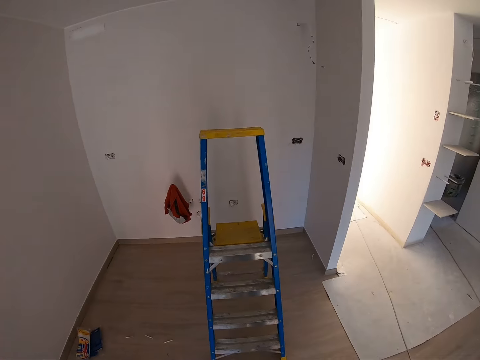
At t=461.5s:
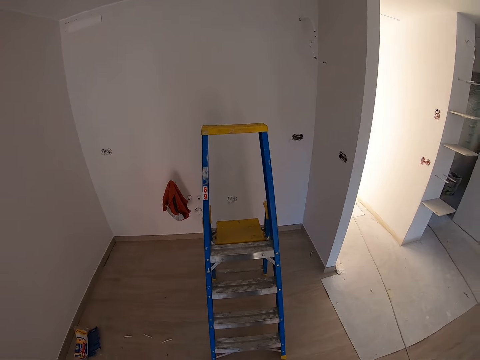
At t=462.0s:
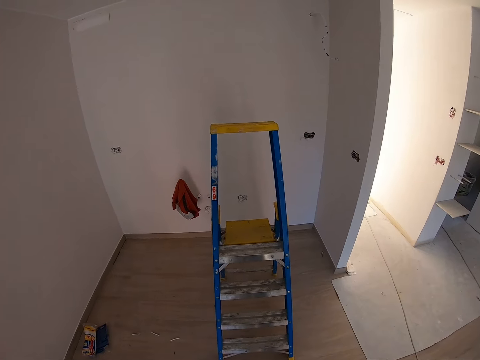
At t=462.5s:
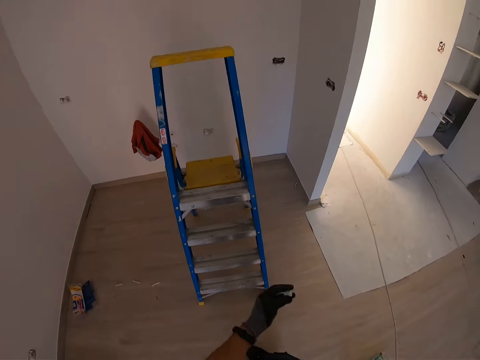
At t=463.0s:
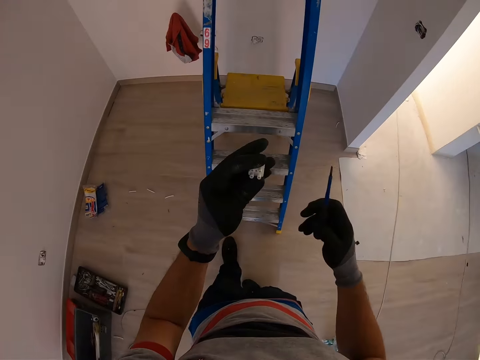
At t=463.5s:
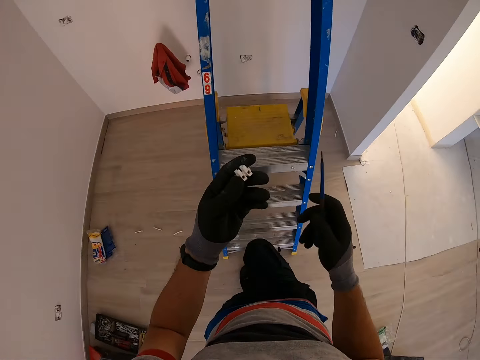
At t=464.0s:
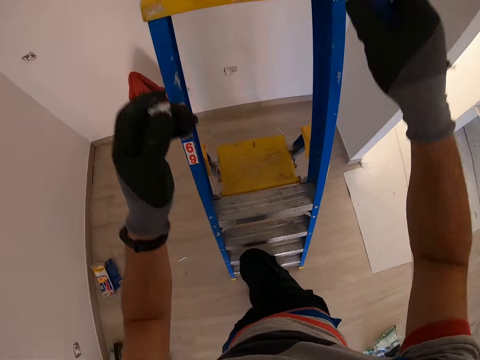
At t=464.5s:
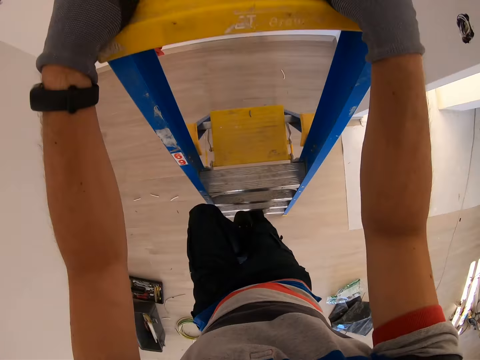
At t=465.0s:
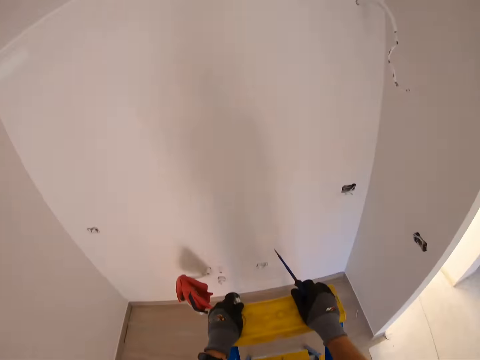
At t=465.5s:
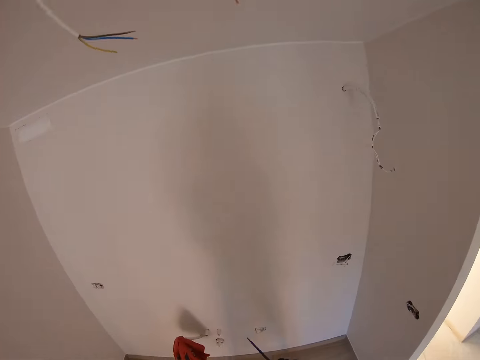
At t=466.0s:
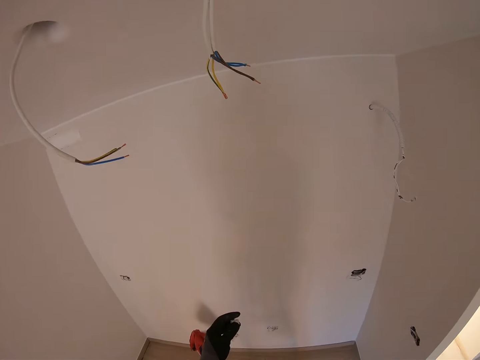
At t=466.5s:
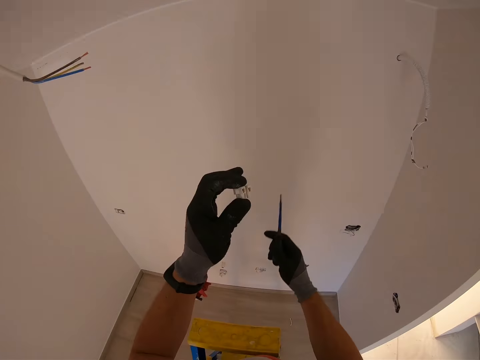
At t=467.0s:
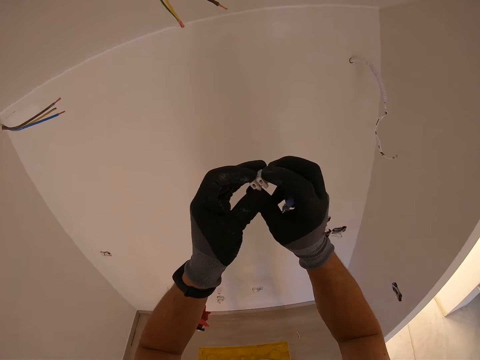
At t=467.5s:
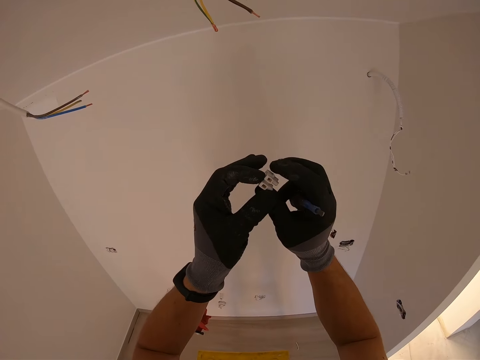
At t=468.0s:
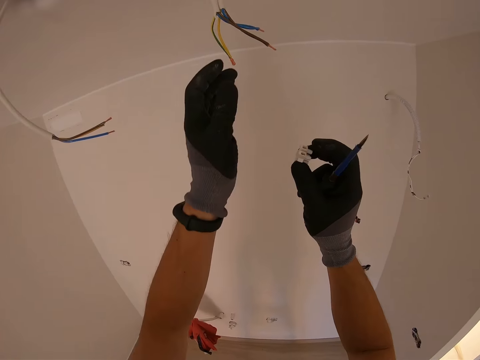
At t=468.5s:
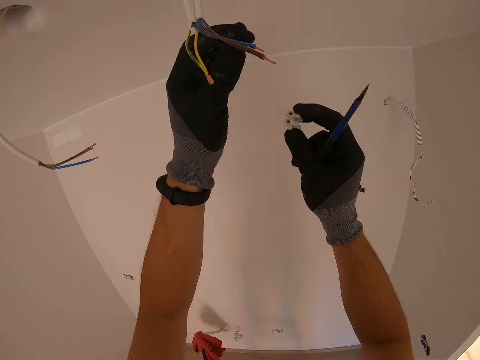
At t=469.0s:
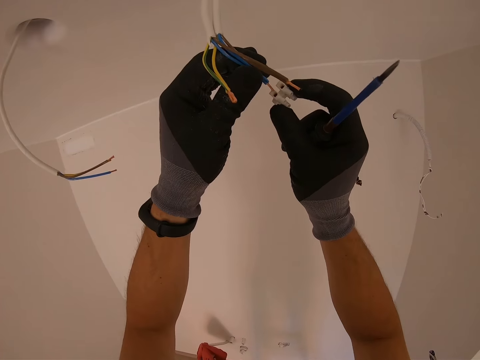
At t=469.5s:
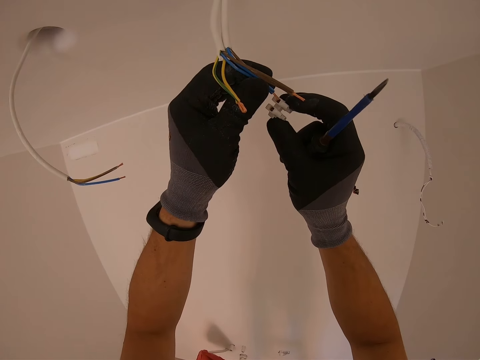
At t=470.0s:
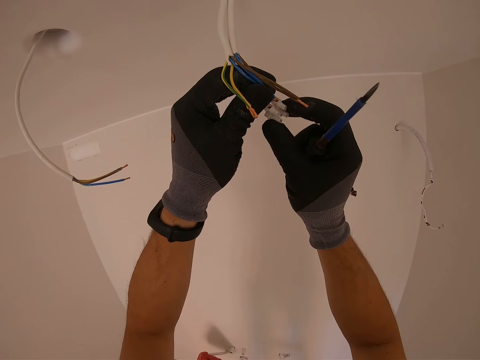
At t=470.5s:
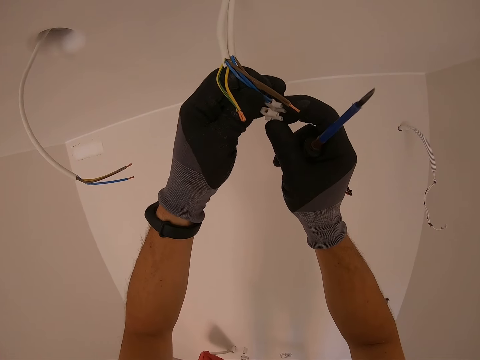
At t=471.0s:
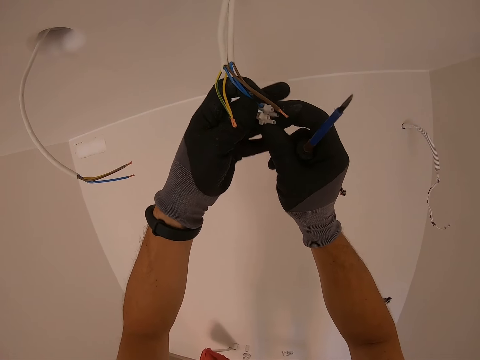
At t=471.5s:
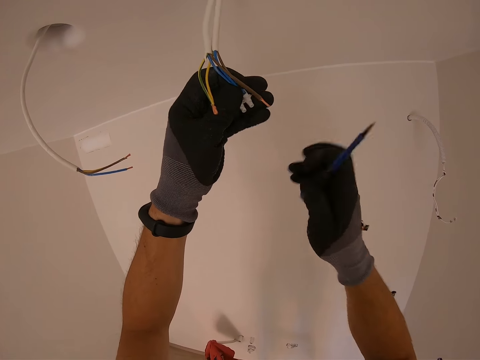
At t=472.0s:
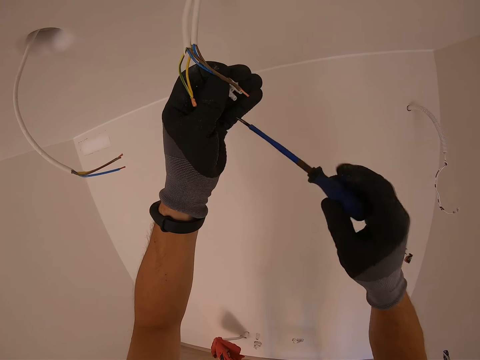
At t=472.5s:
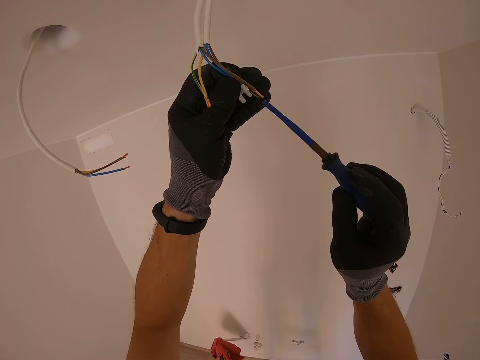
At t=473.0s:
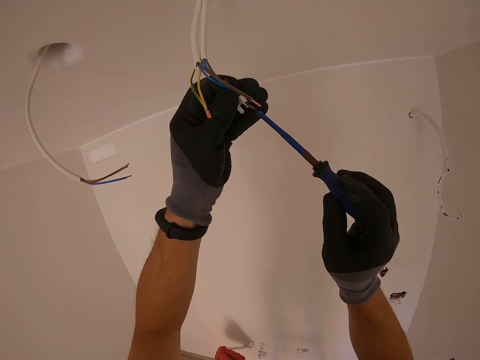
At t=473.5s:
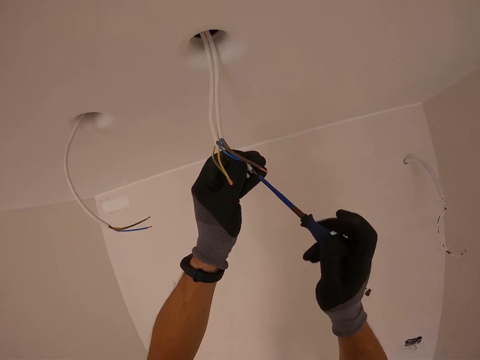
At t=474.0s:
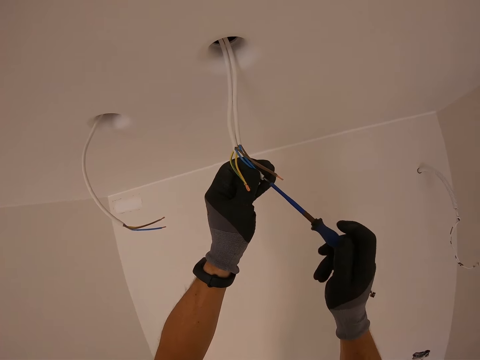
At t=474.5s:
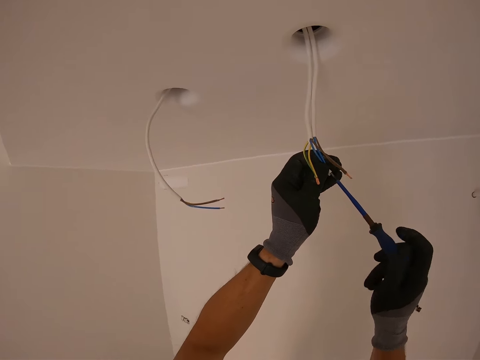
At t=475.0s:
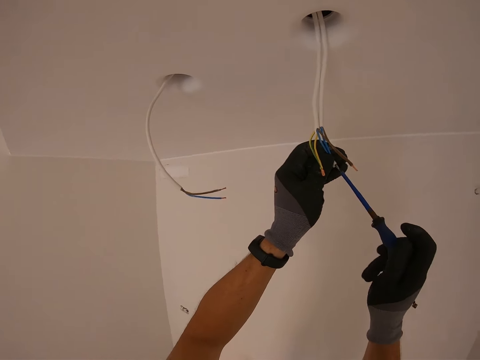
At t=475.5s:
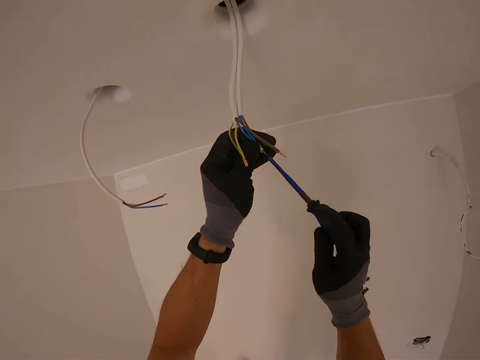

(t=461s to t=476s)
The camera wearer gazes at the ladder. They hold a cable connector and screwdriver. They climb the ladder with the cable connector and screwdriver. They hold the cable connector and screwdriver. They insert the wire inside the cable connector and hold the screwdriver. They tighten the cable connector screw with the screwdriver.

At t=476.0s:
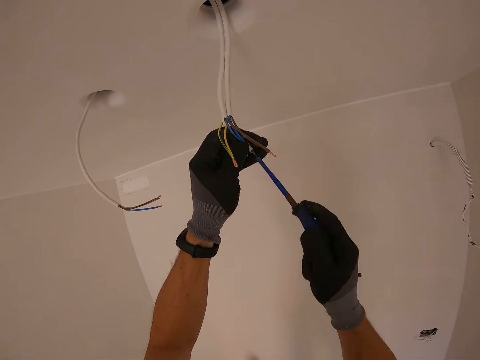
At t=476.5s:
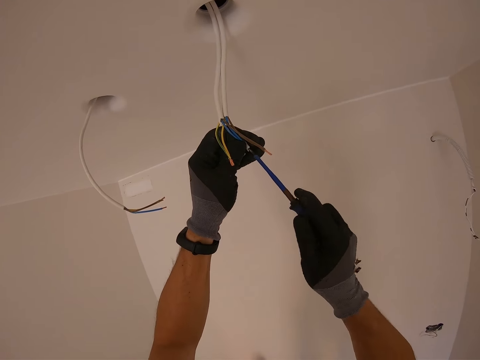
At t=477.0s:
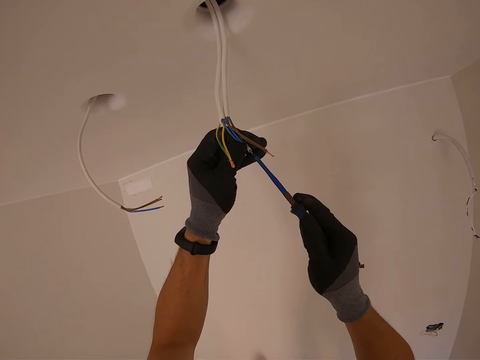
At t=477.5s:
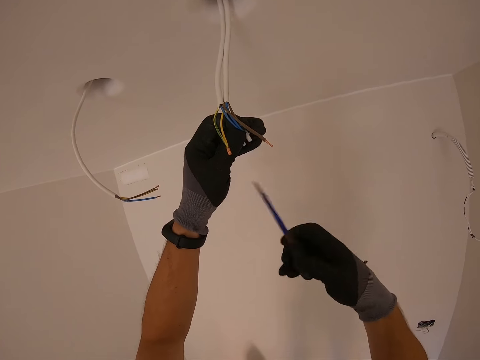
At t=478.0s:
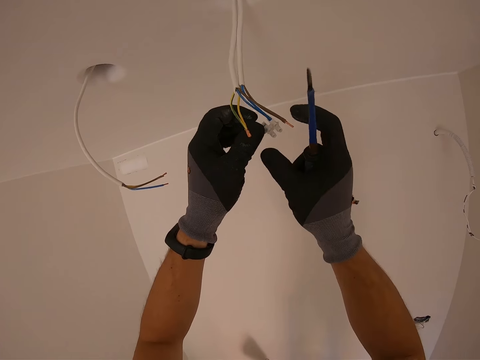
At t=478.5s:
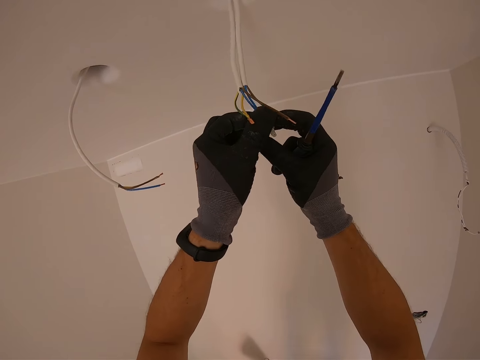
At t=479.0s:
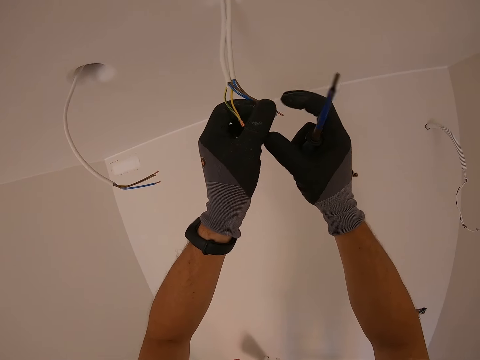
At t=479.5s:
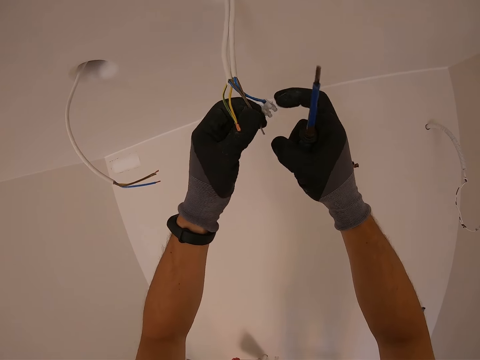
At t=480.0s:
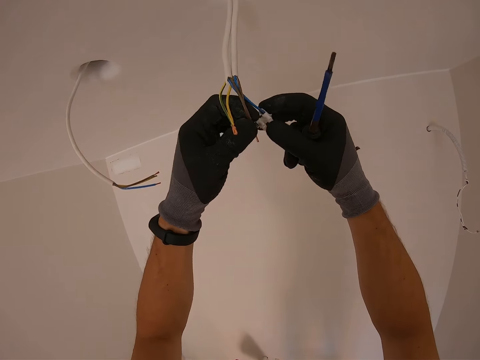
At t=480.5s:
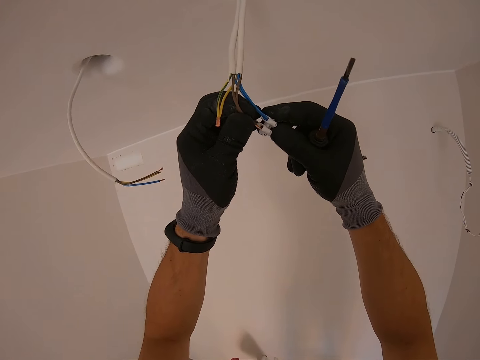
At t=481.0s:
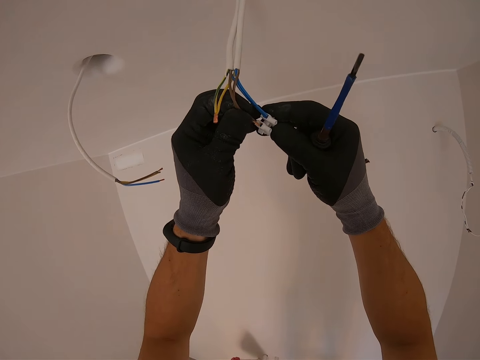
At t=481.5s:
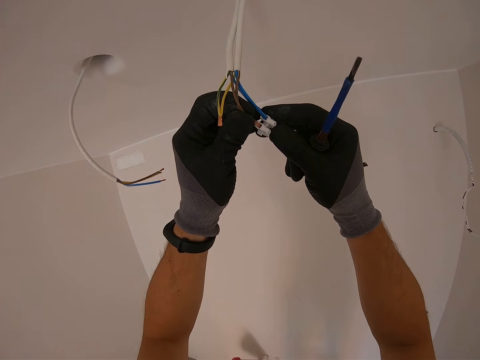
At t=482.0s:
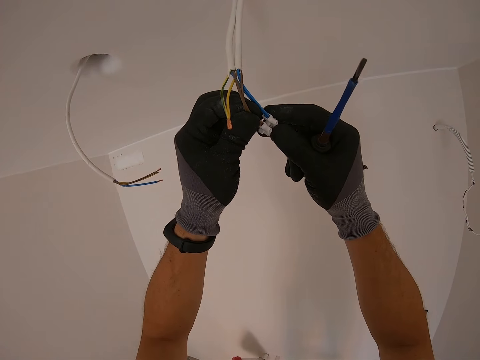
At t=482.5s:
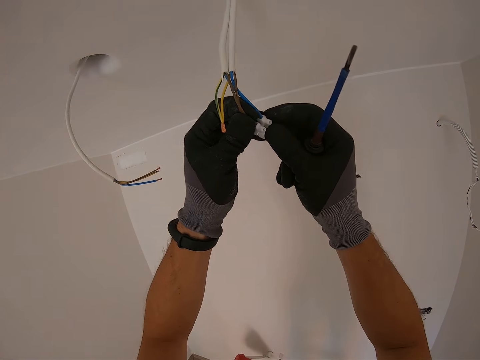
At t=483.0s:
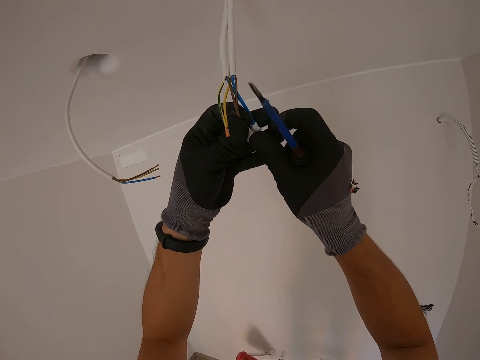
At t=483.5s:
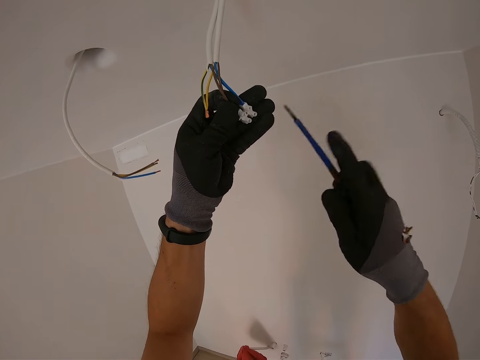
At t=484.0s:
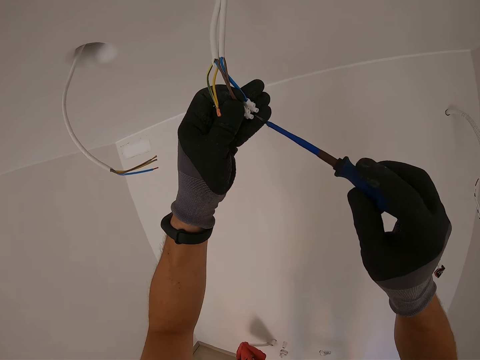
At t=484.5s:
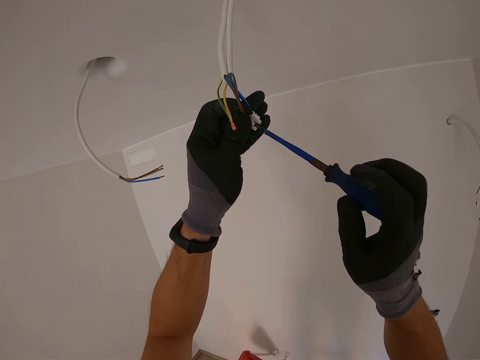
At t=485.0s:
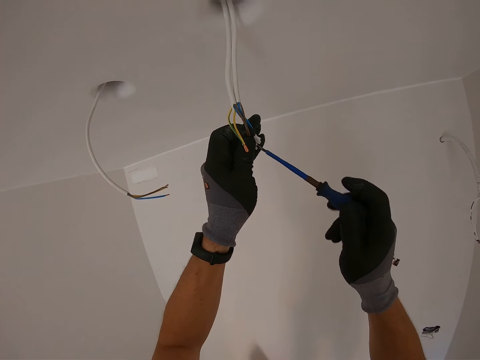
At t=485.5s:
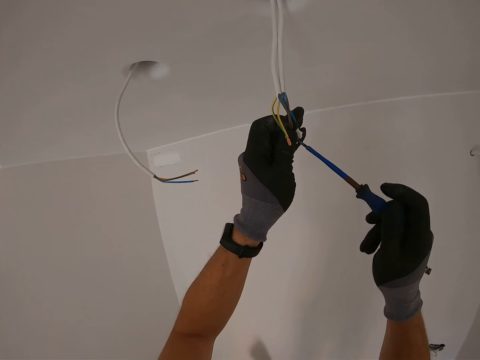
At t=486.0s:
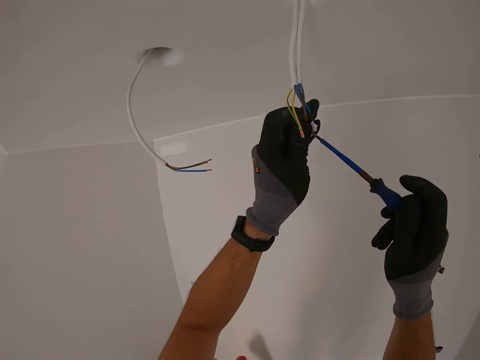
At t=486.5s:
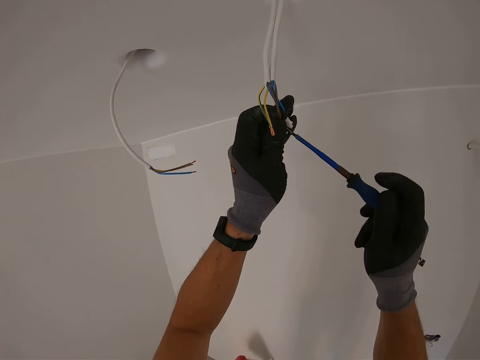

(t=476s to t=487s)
The camera wearer holds a screwdriver. They insert a wire inside a cable connector. They tighten the cable connector screw with the screwdriver.
